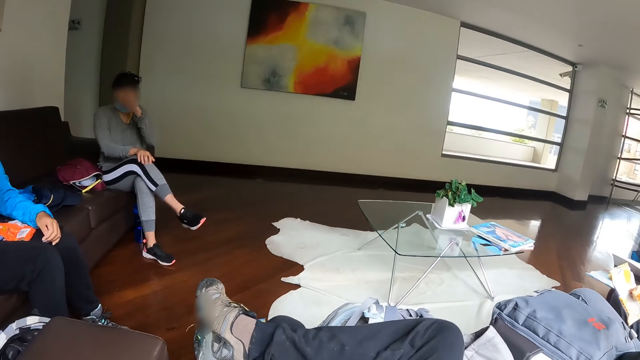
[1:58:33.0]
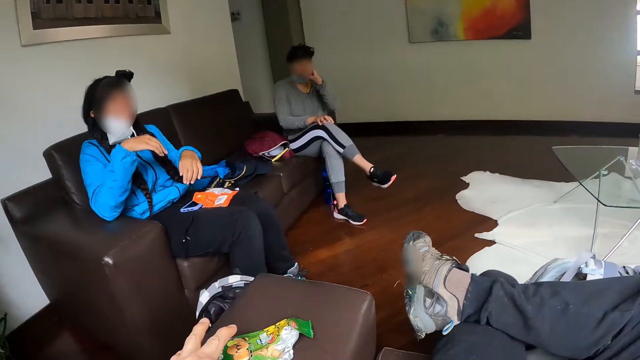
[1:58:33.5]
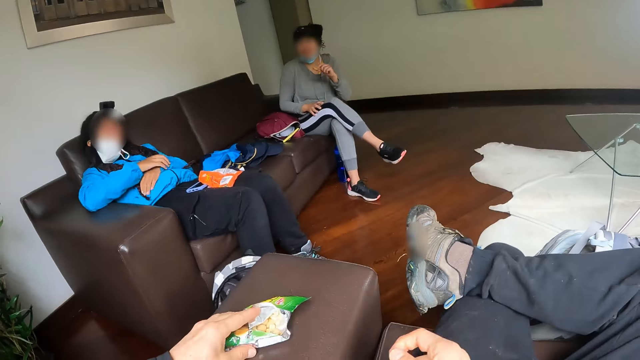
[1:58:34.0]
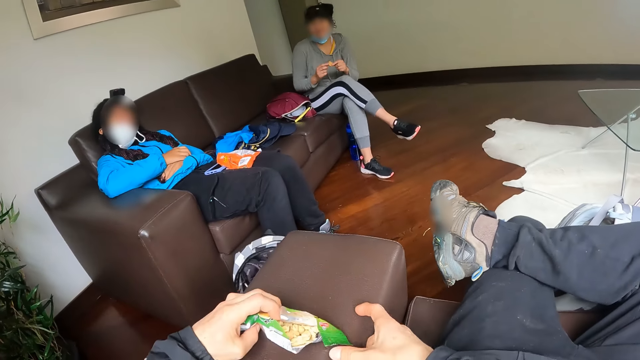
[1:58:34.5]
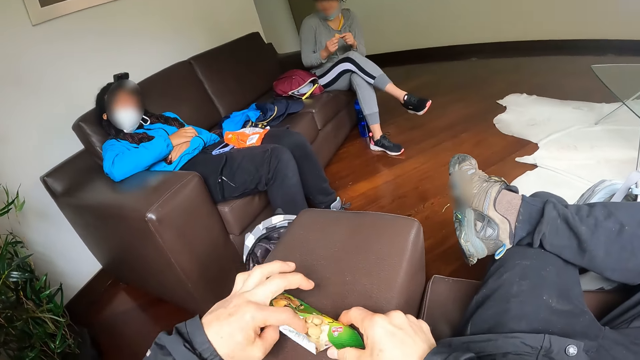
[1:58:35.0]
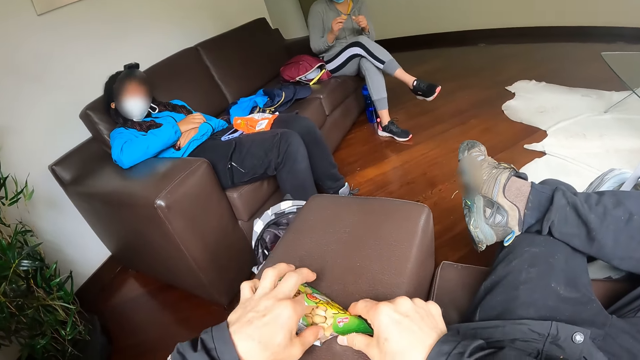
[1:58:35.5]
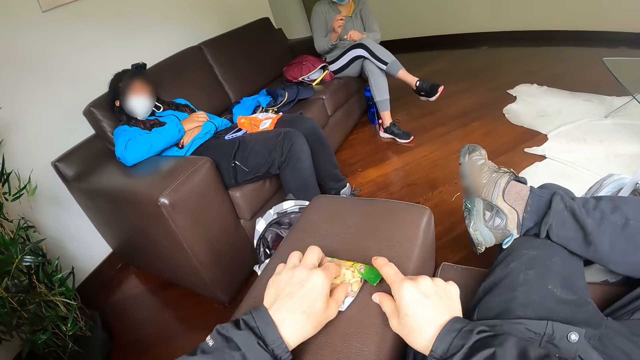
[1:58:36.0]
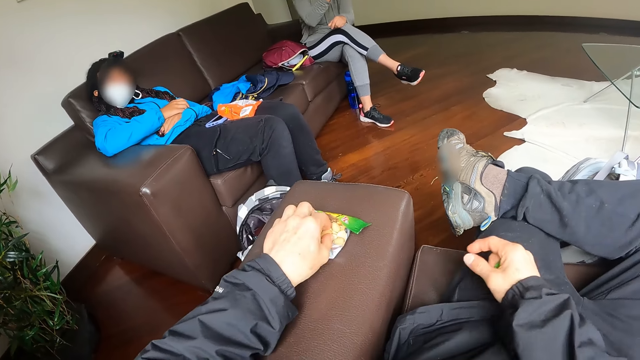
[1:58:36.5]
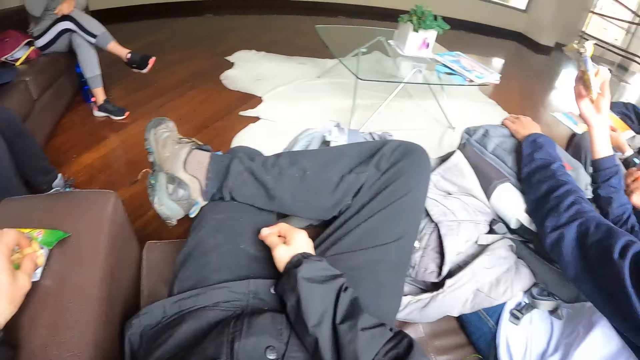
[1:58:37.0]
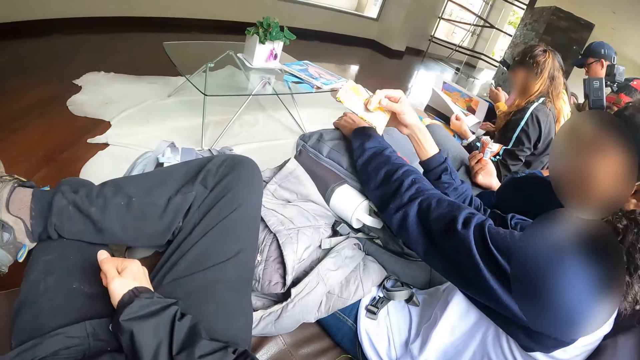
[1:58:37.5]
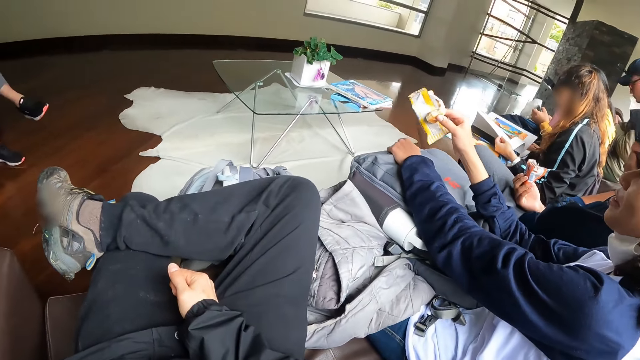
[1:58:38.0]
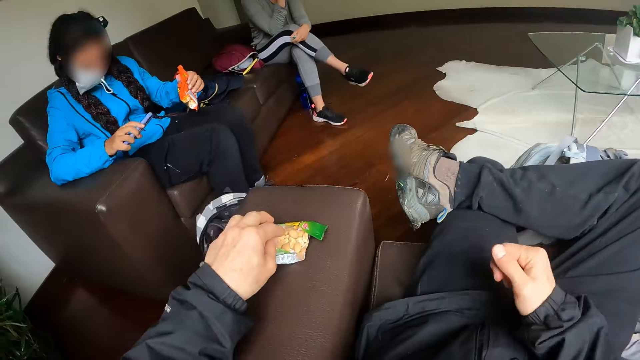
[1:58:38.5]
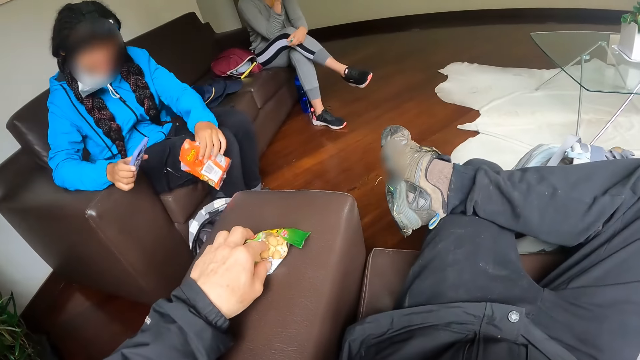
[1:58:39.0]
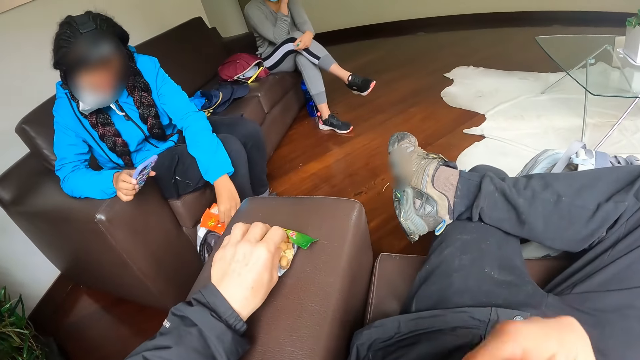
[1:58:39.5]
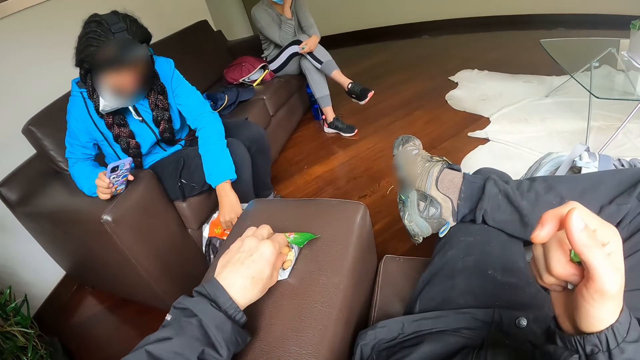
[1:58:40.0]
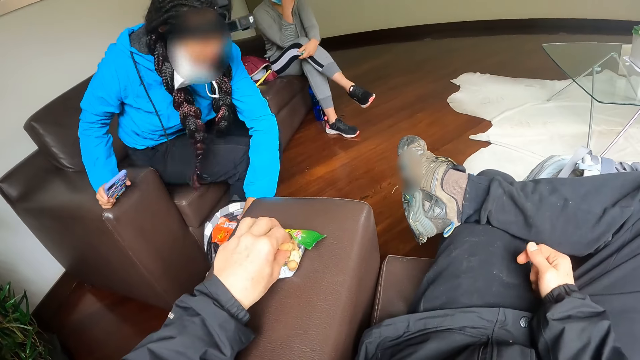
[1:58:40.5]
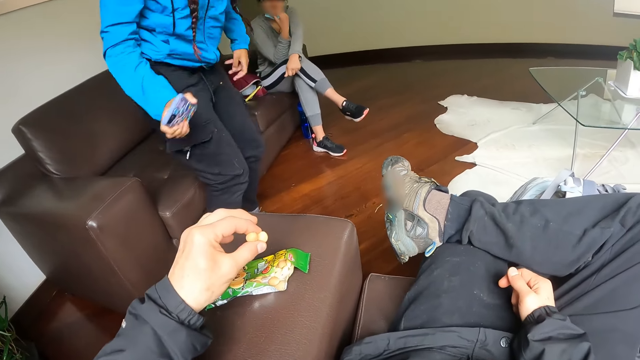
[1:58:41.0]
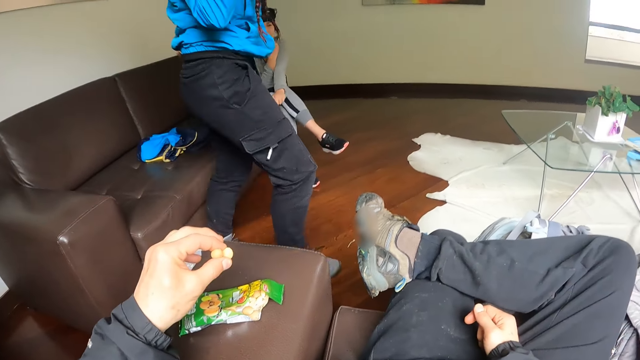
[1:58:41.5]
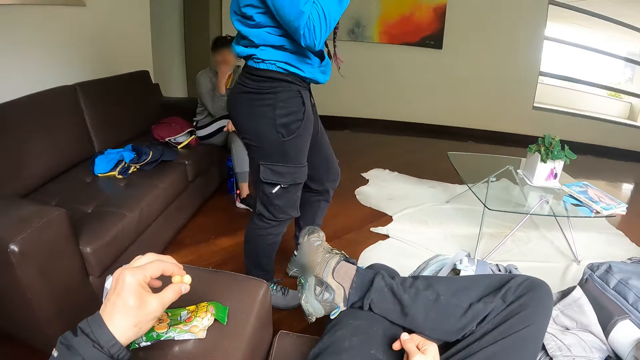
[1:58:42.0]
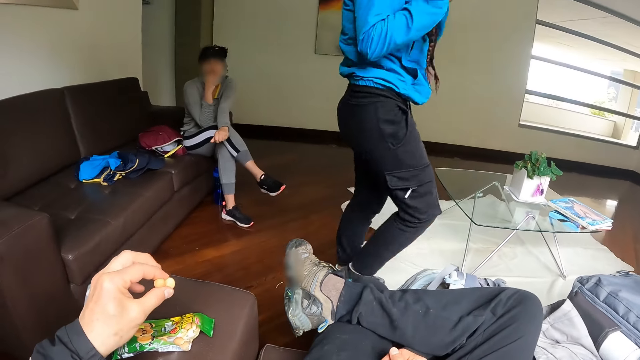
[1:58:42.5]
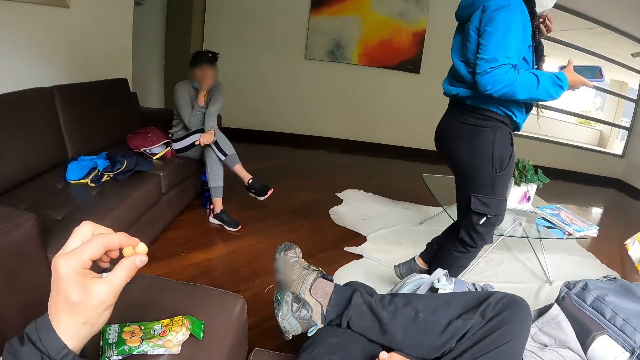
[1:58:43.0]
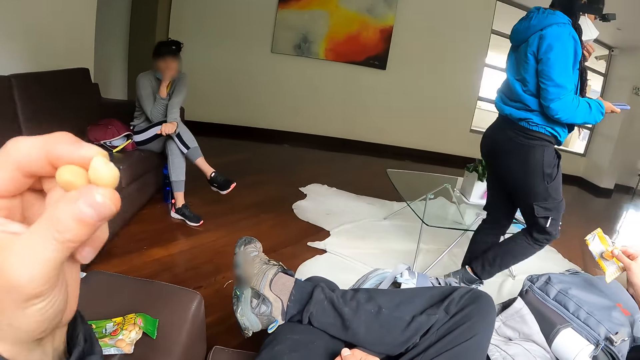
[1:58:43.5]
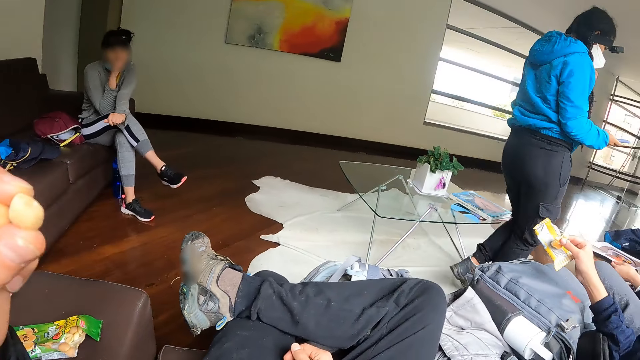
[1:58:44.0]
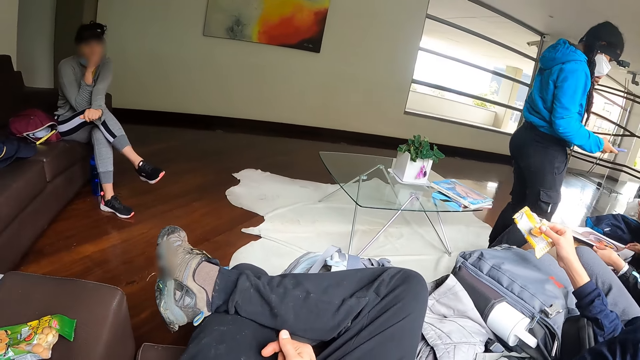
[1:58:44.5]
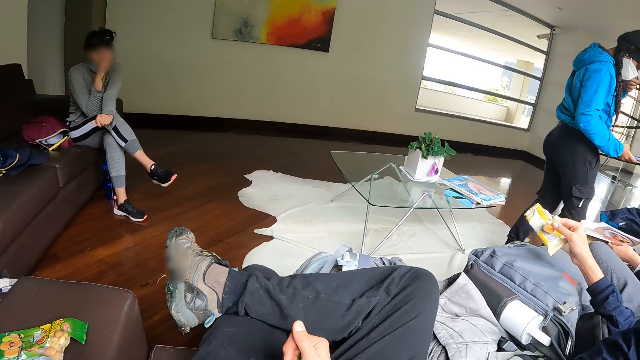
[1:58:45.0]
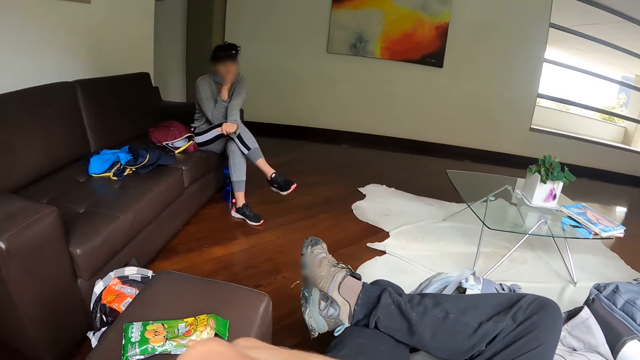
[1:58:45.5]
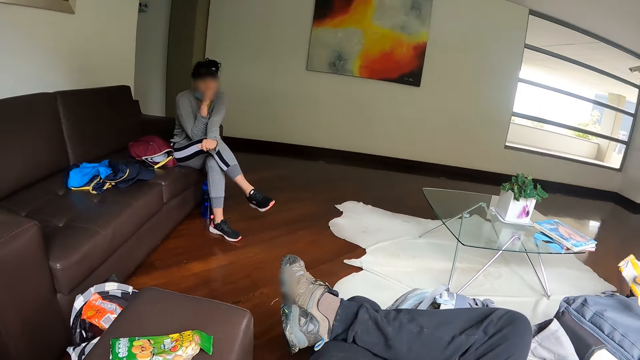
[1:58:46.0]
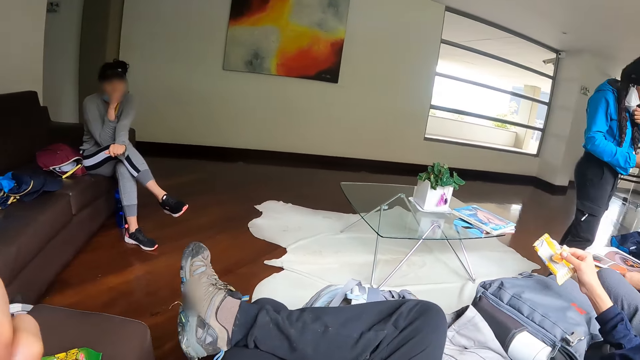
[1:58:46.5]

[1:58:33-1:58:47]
The camera wearer holds the pack with his left hand. He holds the pack with his right hand. He continues to eat. A woman interacts with the camera wearer. He looks at someone. He takes a snack from the pack with his left hand. Another woman puts the pack of snack in her left hand into the bag. She gets up from the chair with a phone in her right hand. She moves across the room. The camera wearer eats the snack with his left hand. The second woman presses her phone while walking.

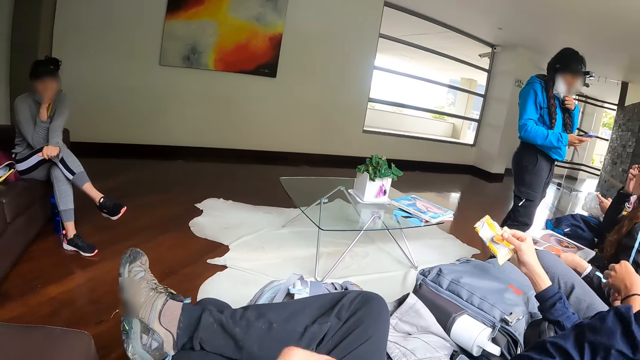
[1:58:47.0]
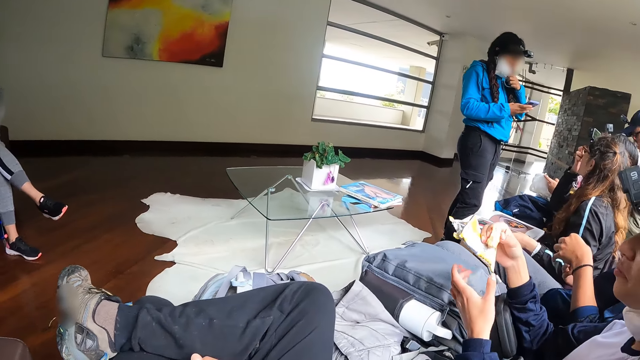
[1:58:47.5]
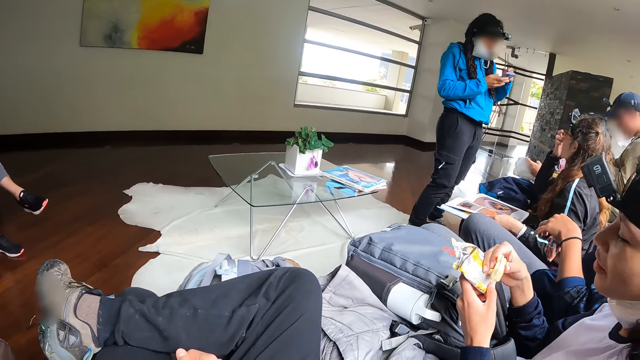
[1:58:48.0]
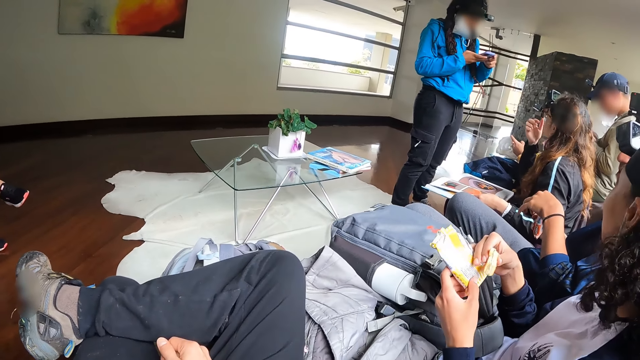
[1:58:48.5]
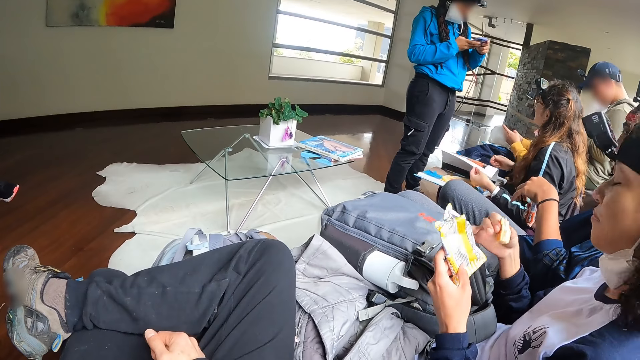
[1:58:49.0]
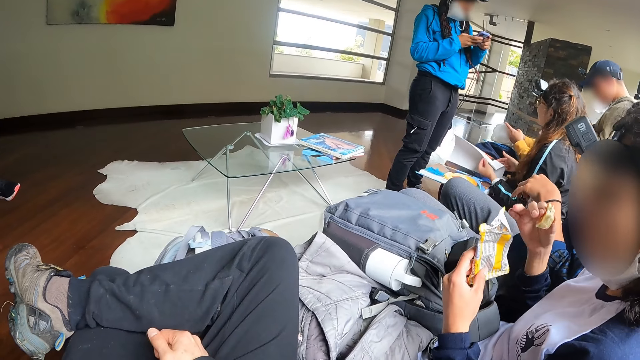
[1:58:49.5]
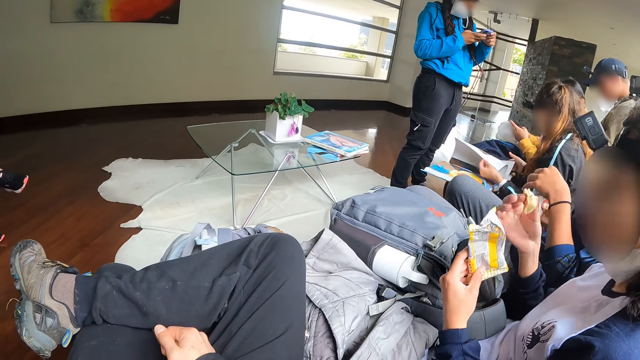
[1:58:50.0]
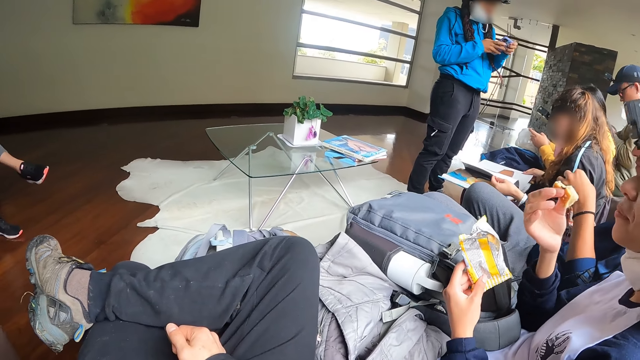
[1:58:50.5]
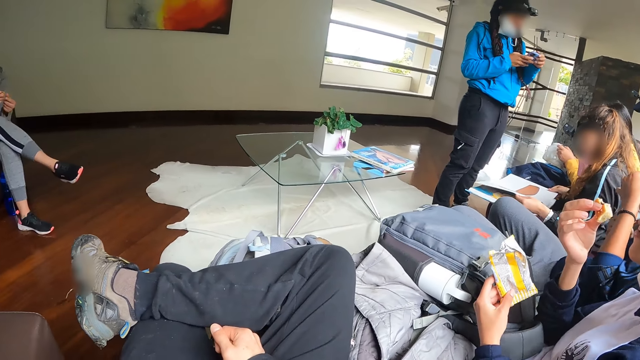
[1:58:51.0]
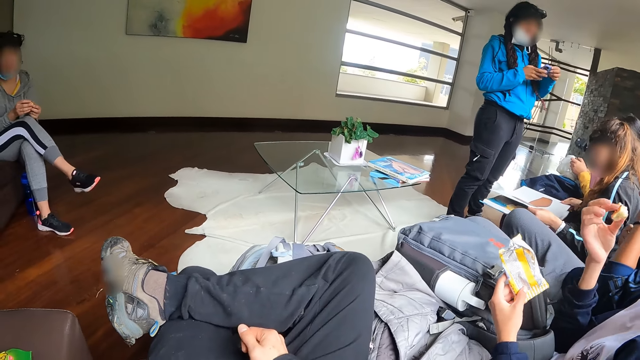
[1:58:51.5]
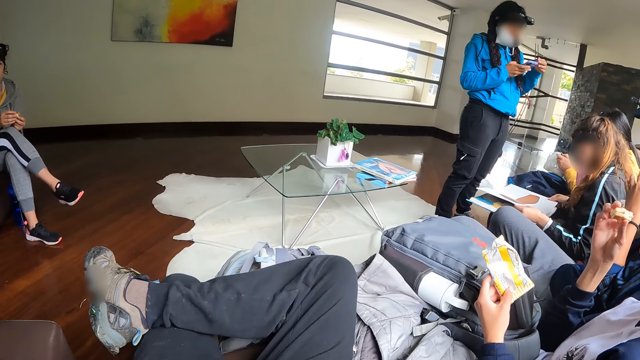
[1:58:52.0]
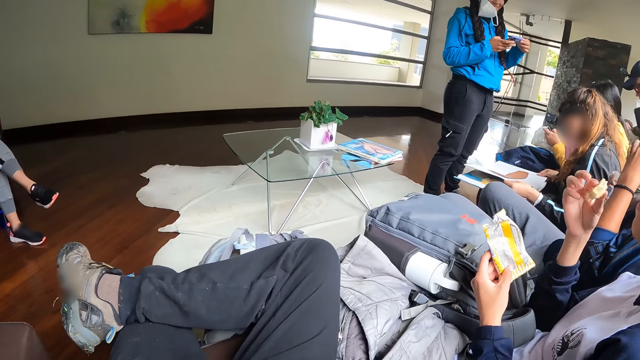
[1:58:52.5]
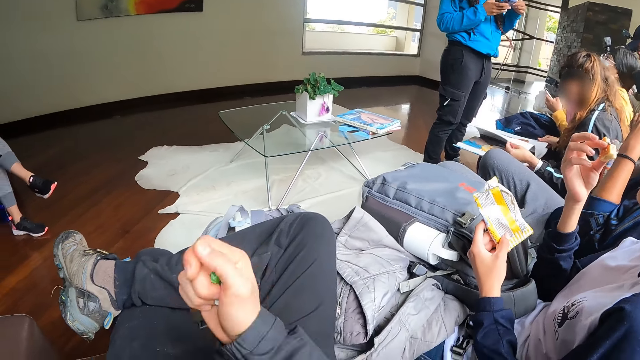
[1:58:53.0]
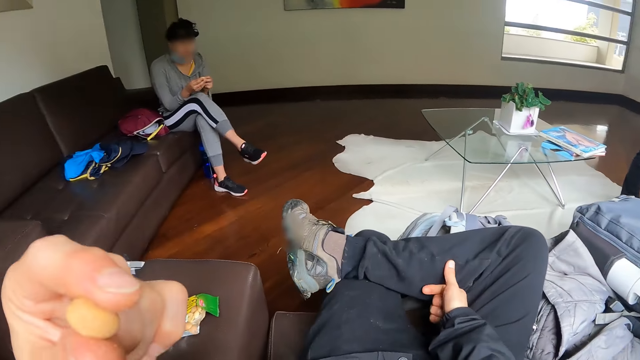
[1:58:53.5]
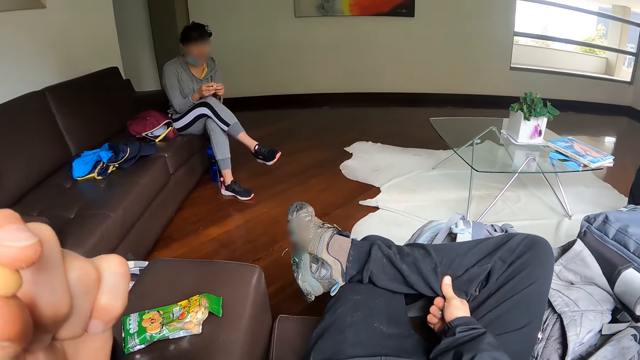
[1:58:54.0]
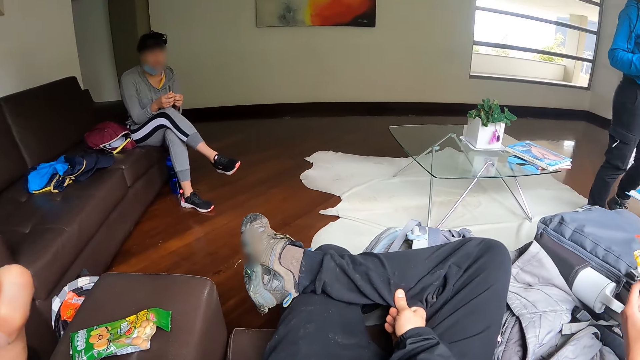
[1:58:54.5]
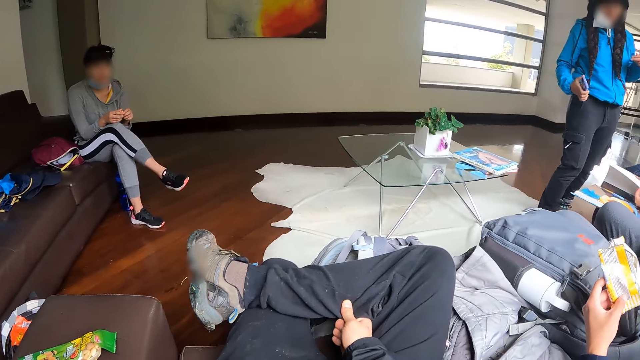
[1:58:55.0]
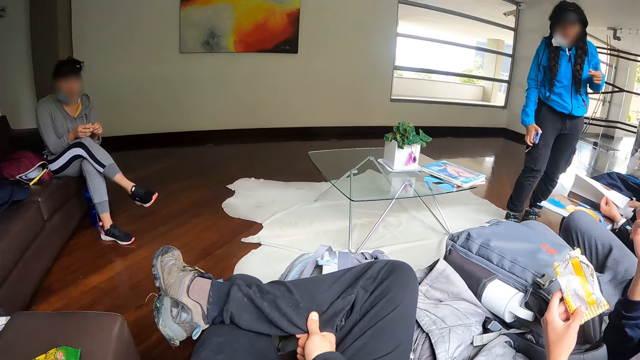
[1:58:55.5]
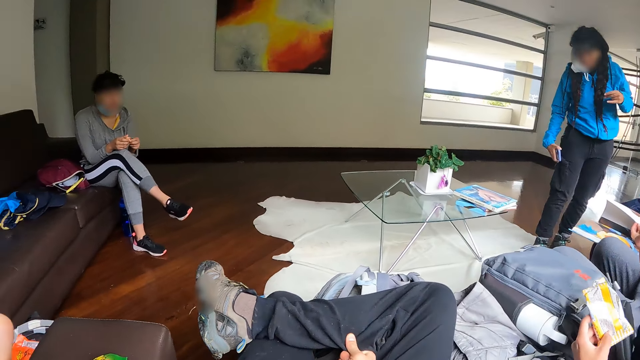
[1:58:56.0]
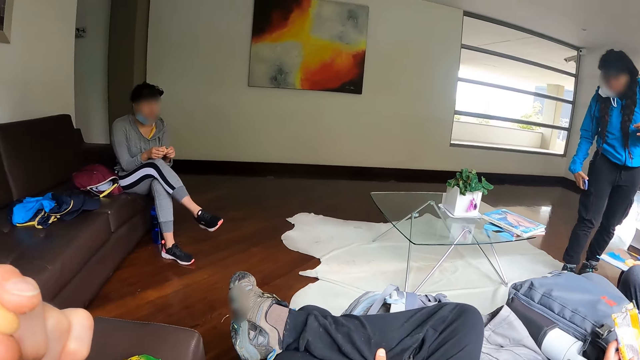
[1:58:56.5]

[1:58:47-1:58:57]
A woman operates the phone with both hands. The camera wearer looks at the woman. They continue to eat. The woman puts the phone in a pocket on her pants with her right hand.
